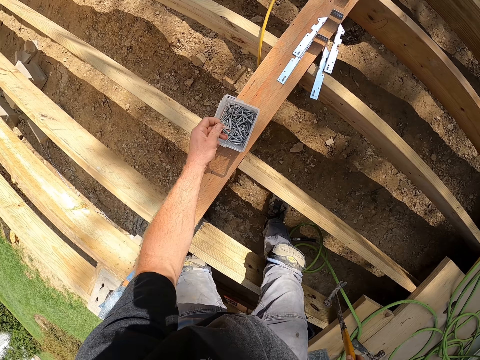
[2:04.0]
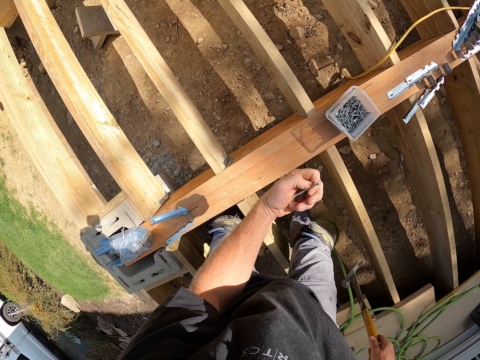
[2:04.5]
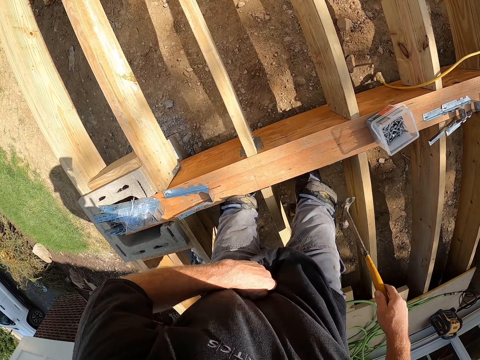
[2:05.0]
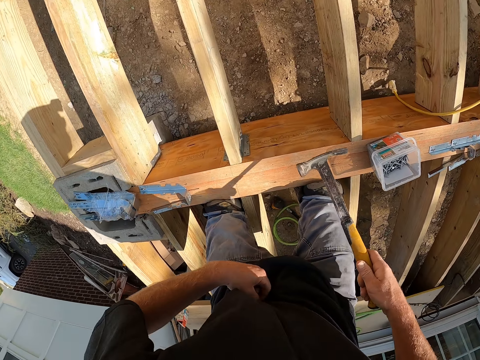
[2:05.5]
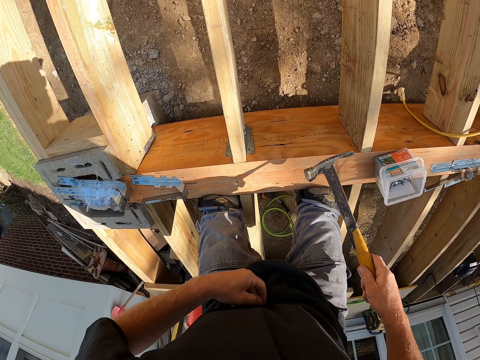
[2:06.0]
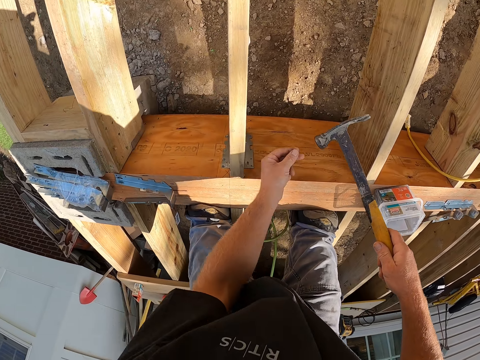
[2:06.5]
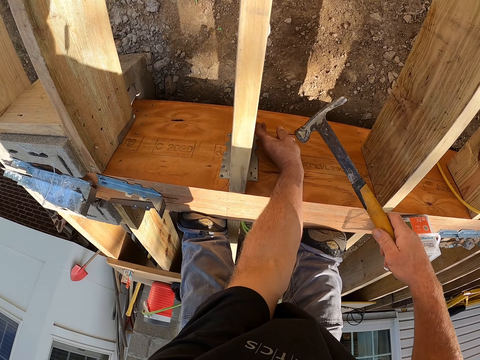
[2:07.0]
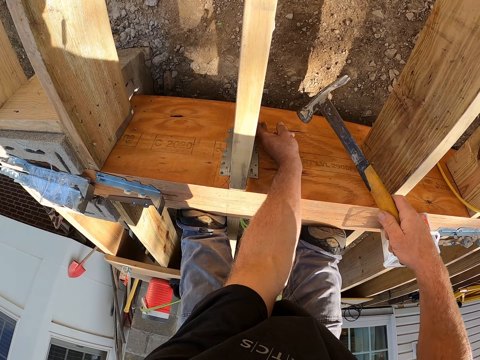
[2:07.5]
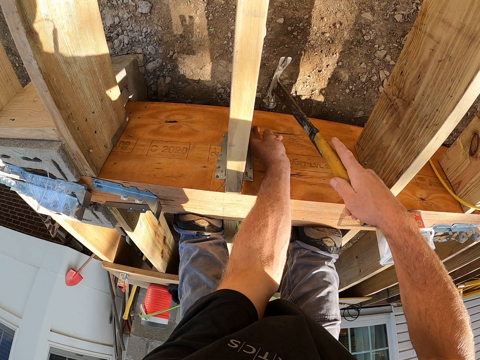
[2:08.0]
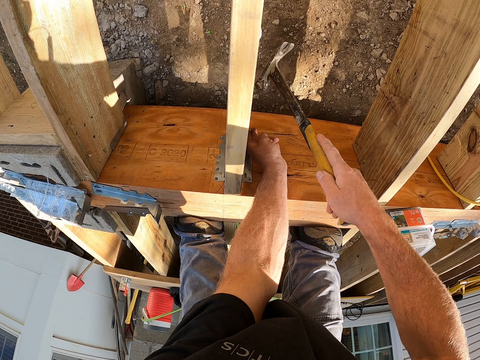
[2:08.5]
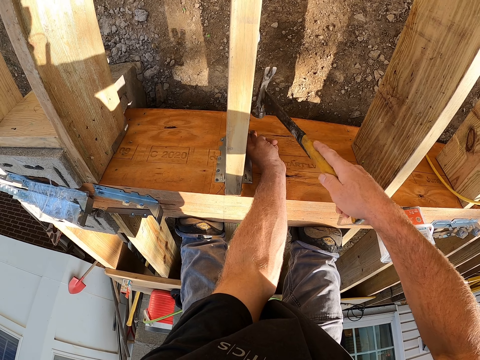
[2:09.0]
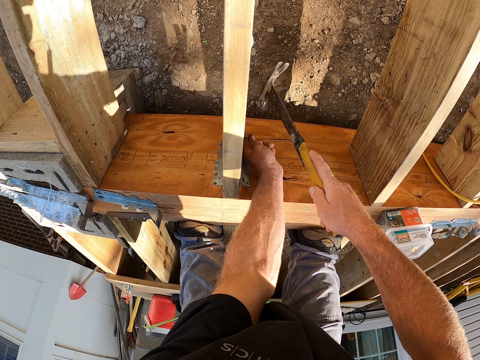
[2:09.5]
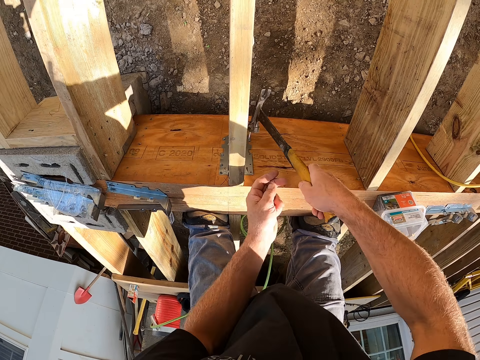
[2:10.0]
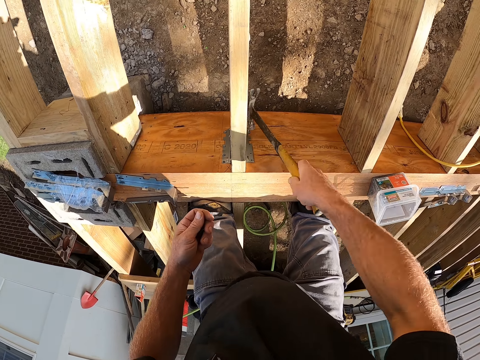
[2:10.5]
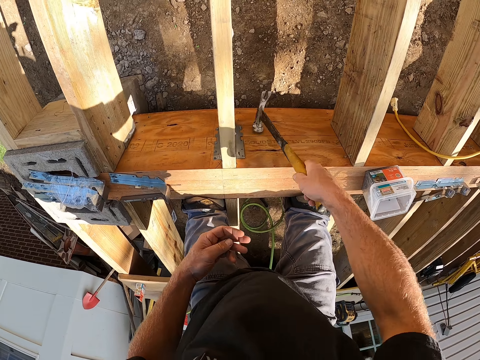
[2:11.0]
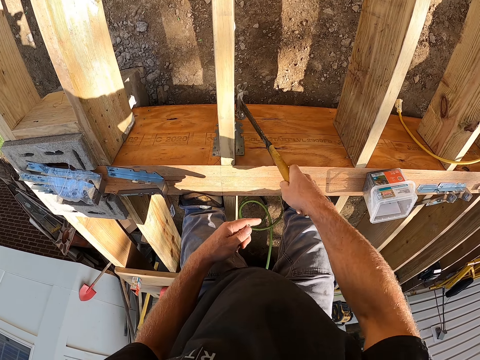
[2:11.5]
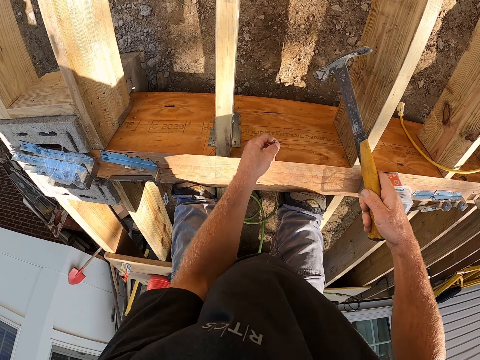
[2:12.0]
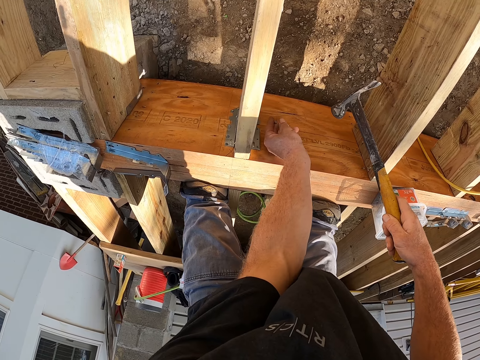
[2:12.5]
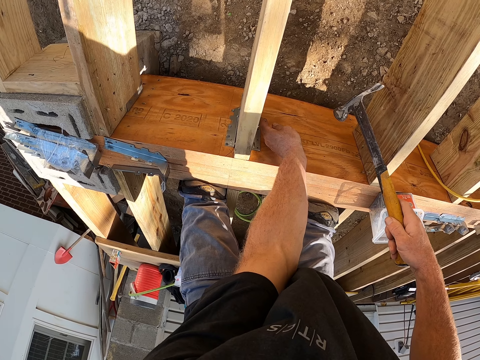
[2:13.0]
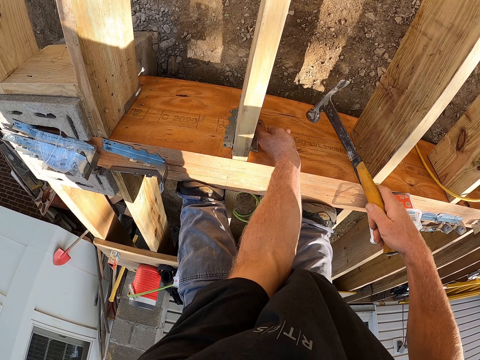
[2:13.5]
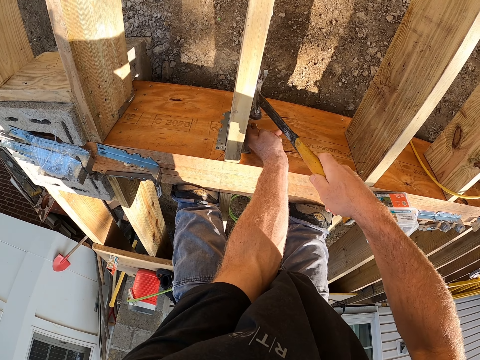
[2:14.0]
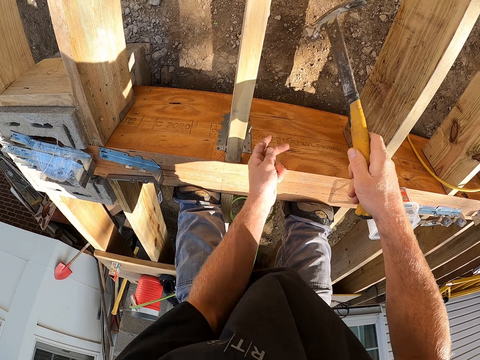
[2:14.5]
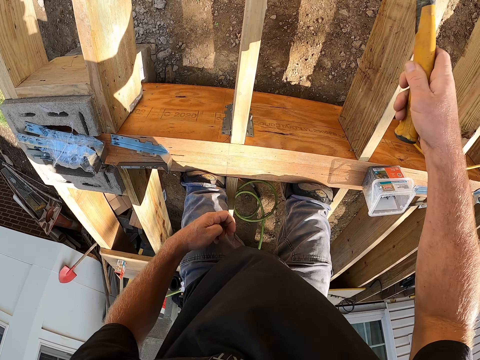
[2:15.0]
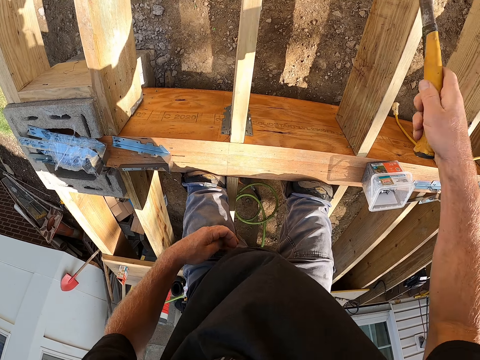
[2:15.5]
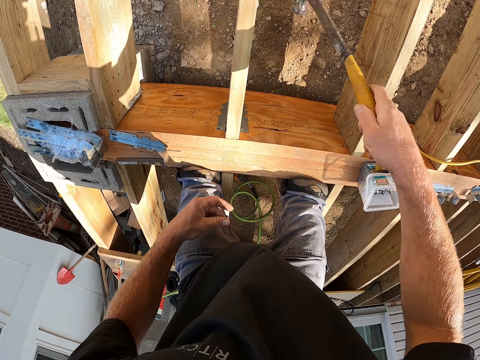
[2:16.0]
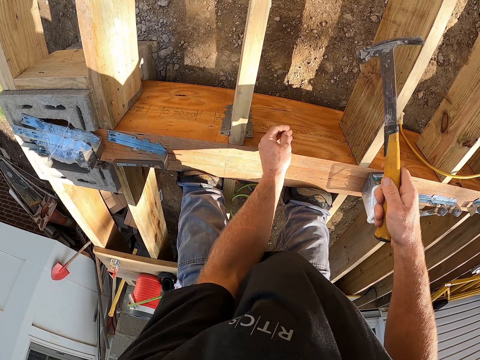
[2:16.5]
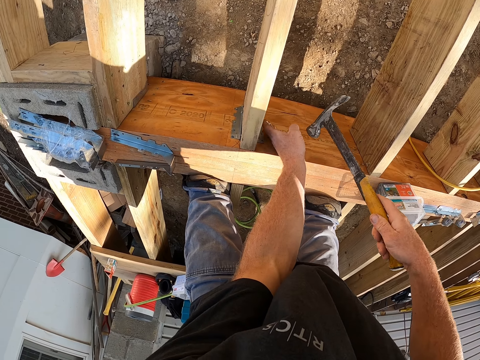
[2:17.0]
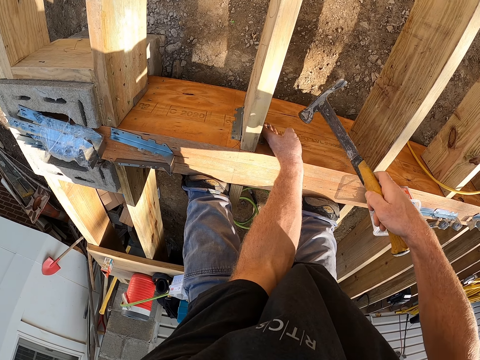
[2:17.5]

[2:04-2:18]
The camera wearer puts the nail on the wooden frame and hits the nail with the hammer. They put the nail on the wooden frame and hit the nail with the hammer.

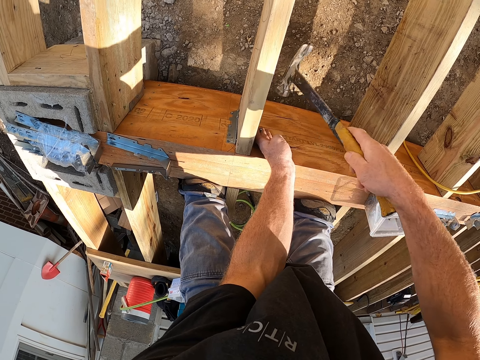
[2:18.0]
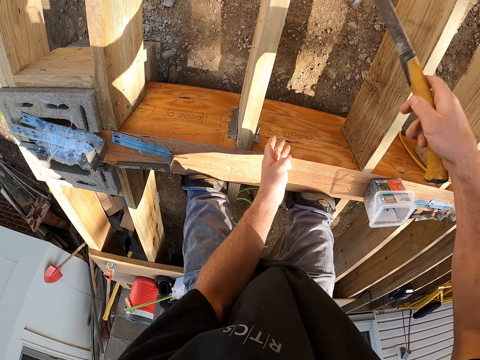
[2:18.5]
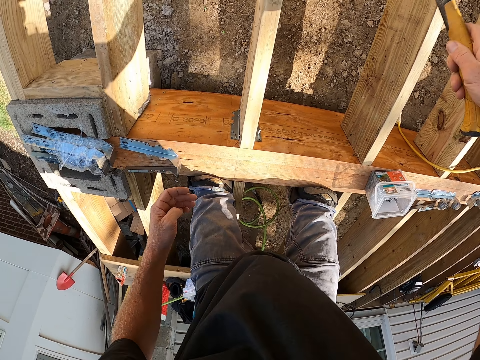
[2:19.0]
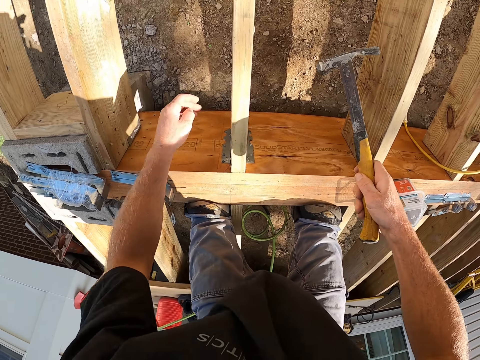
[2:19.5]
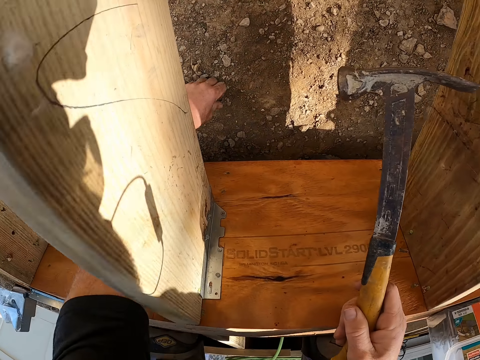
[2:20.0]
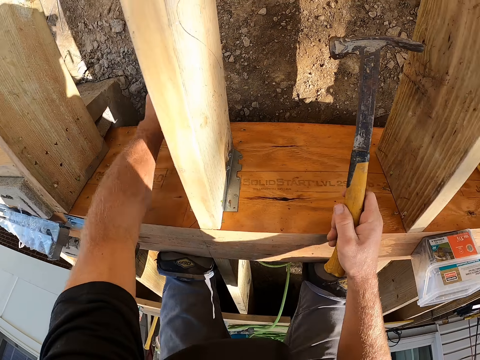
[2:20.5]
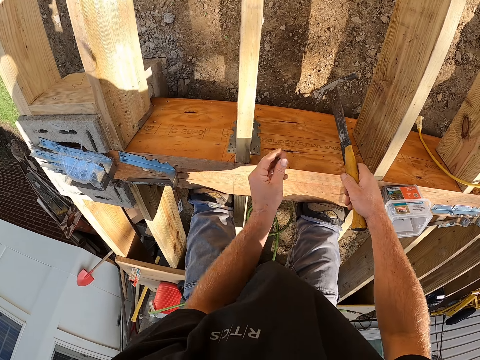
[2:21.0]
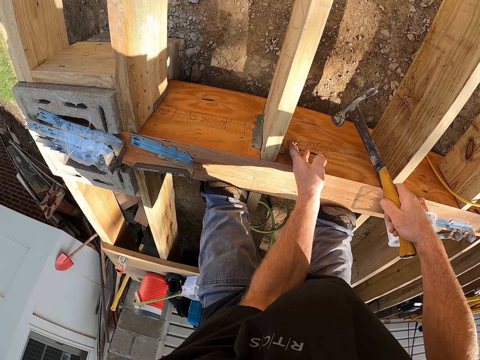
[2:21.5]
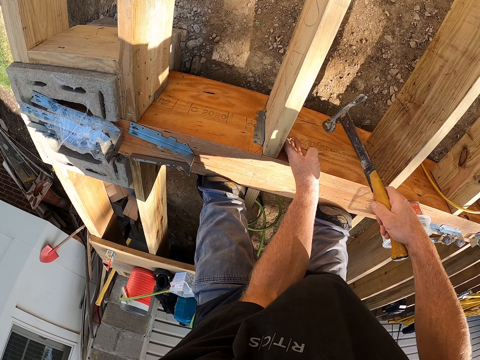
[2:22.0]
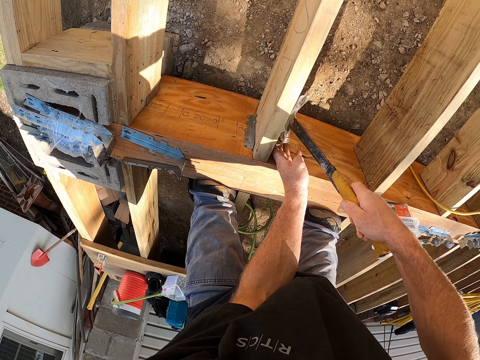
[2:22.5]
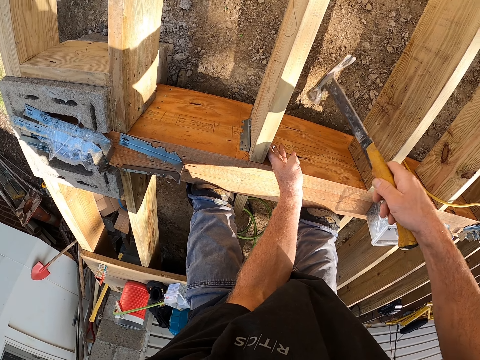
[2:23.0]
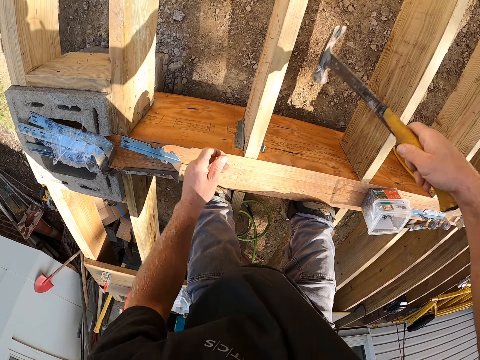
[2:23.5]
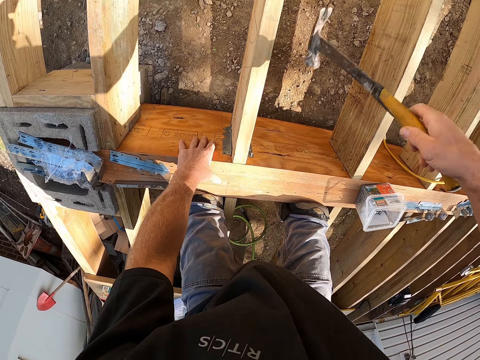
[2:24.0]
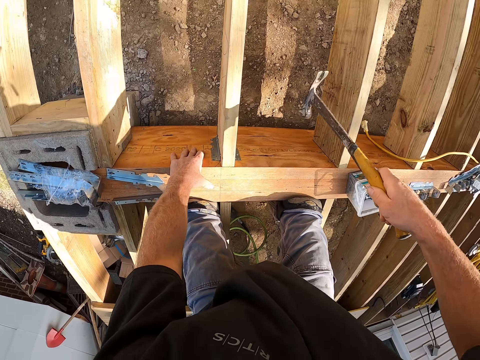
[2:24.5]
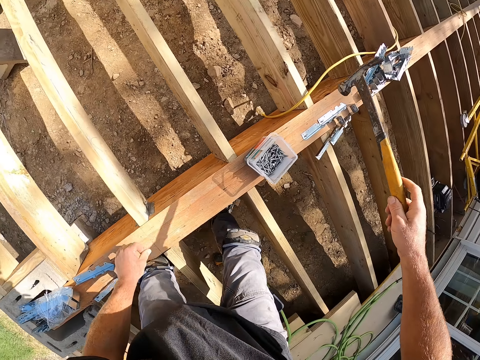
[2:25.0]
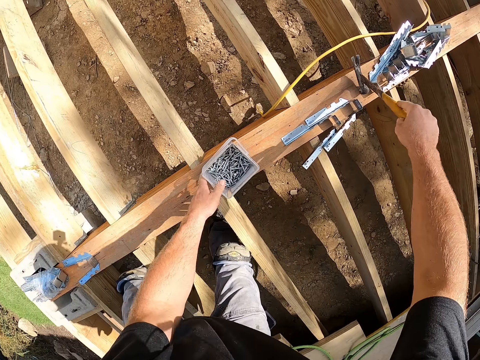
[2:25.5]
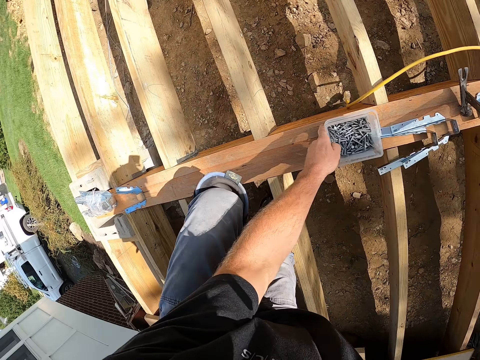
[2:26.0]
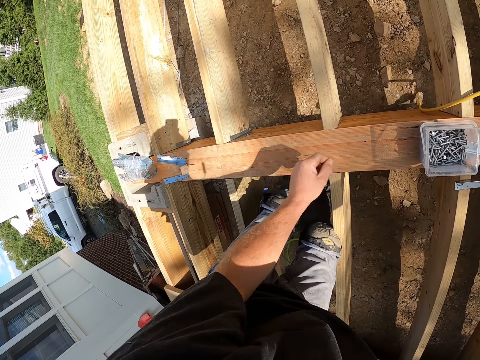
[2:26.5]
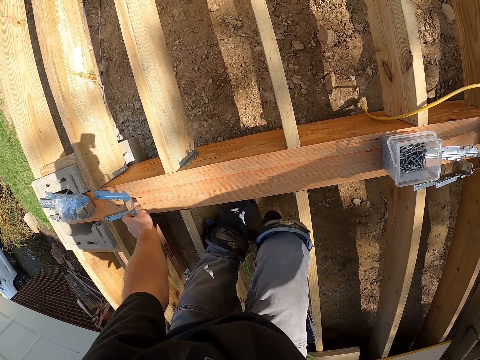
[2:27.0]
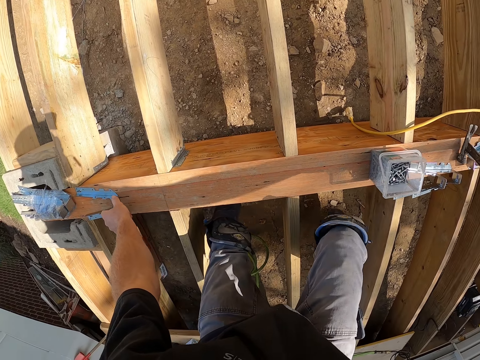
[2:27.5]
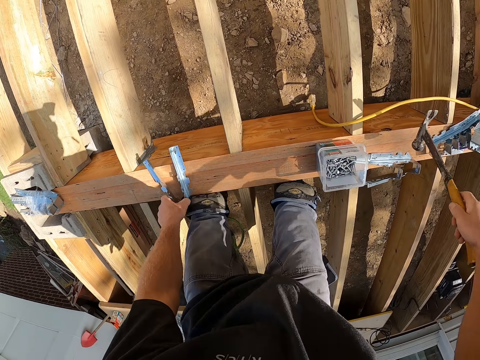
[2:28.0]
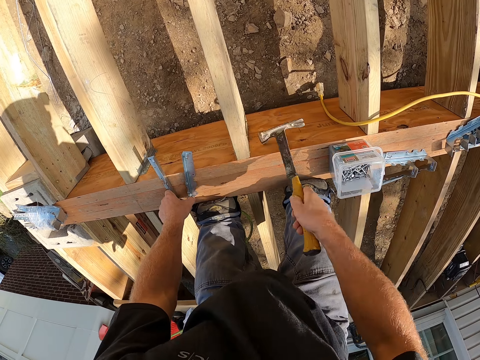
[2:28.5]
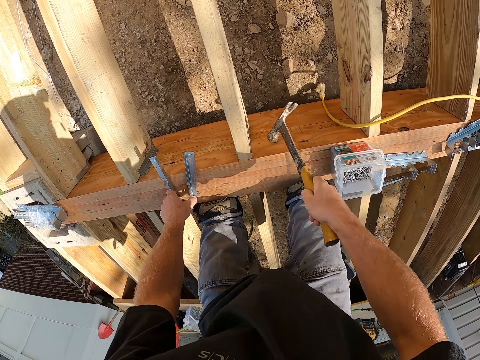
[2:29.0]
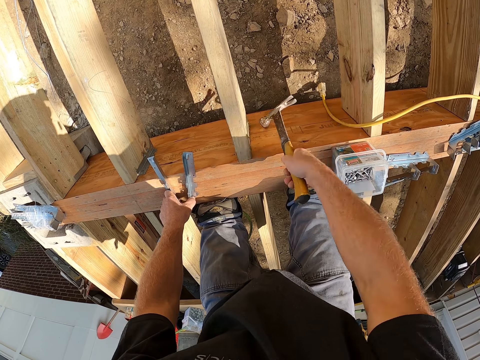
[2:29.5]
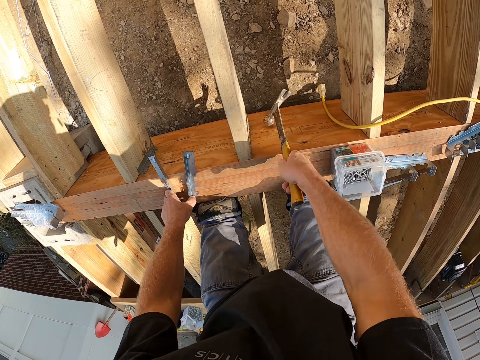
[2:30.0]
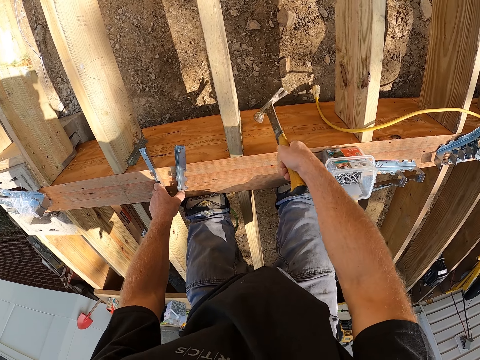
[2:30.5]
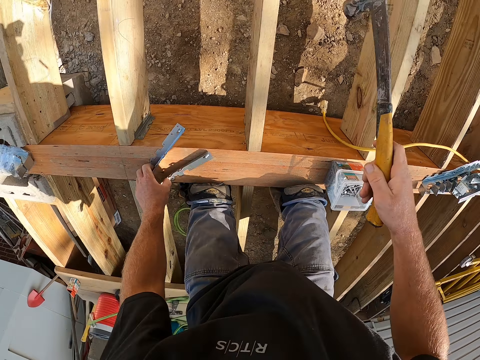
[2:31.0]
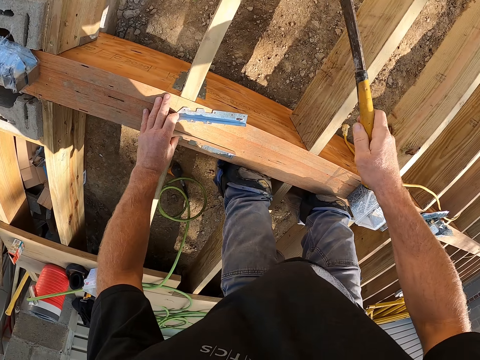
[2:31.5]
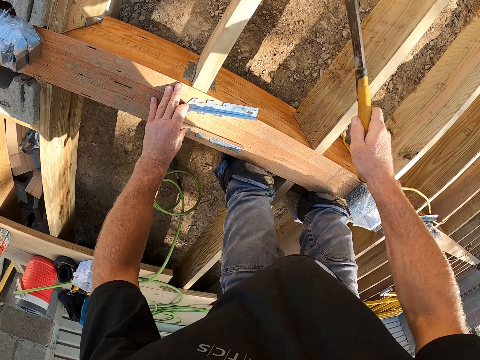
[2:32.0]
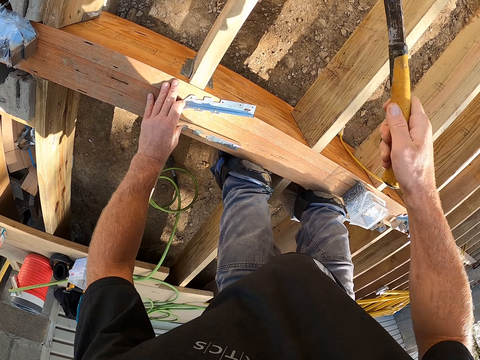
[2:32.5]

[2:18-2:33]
The camera wearer takes the nail on the ground. They put the nail on the wooden frame and hit the nail with the hammer. They touch the container, hold the hinge, move the leg, and move the hinges. They hit the nail with the hammer.
